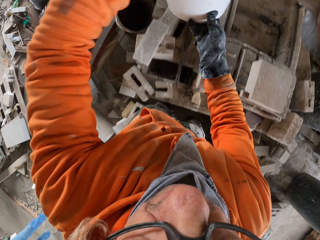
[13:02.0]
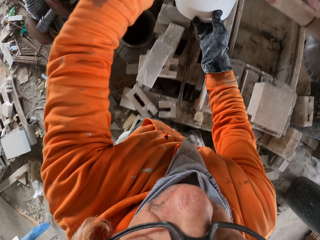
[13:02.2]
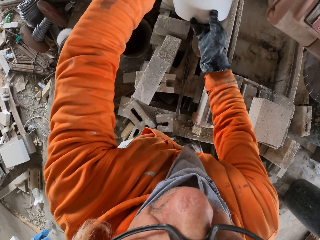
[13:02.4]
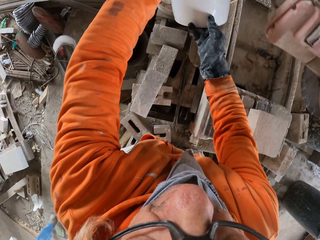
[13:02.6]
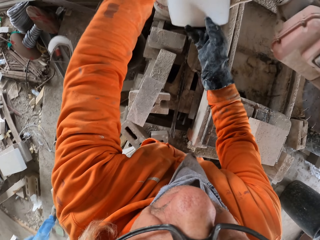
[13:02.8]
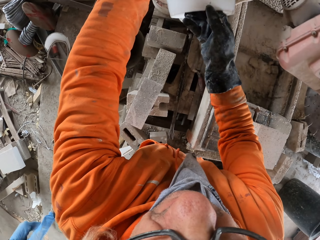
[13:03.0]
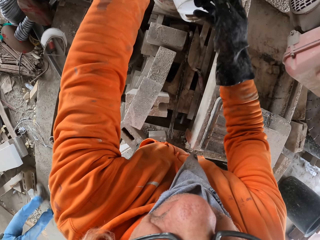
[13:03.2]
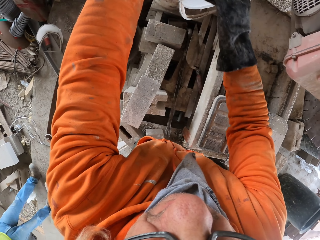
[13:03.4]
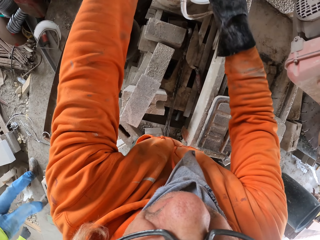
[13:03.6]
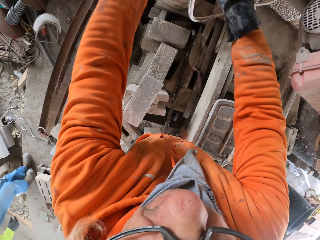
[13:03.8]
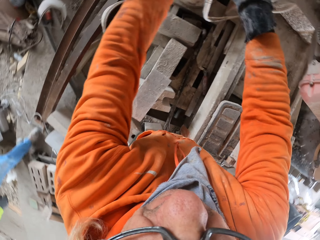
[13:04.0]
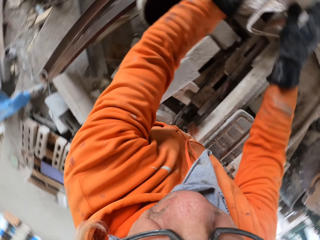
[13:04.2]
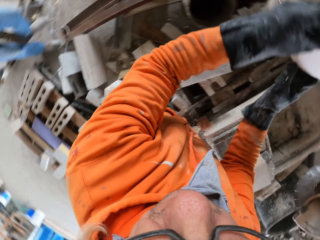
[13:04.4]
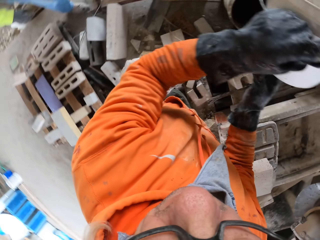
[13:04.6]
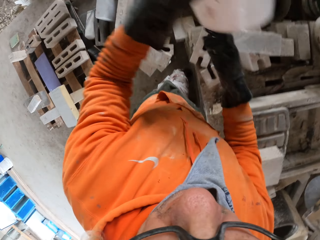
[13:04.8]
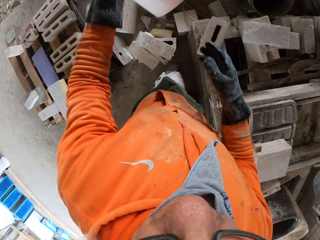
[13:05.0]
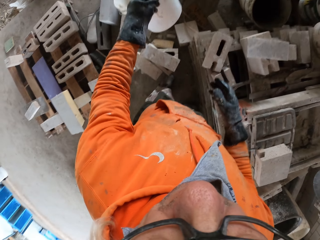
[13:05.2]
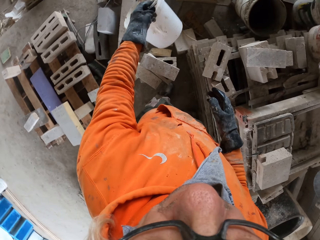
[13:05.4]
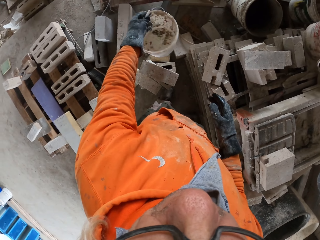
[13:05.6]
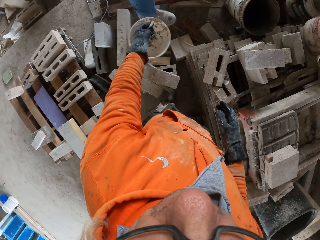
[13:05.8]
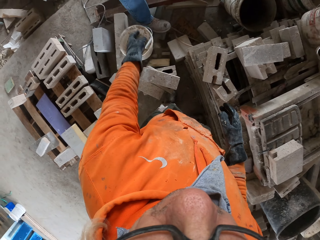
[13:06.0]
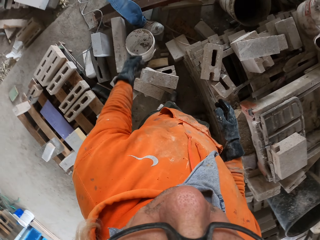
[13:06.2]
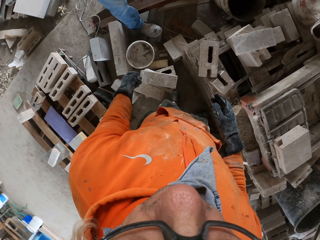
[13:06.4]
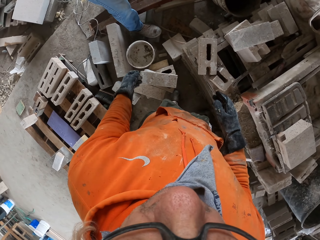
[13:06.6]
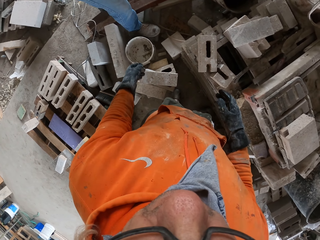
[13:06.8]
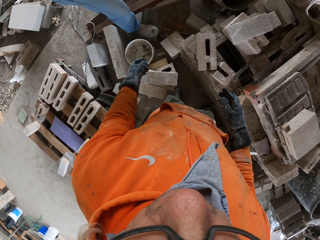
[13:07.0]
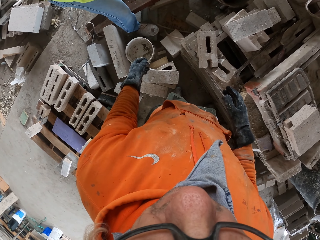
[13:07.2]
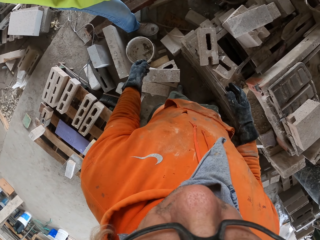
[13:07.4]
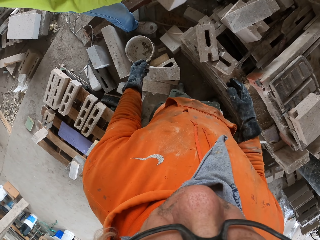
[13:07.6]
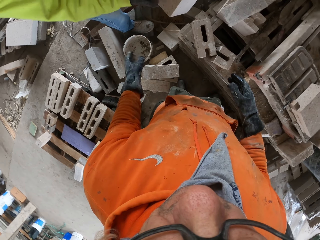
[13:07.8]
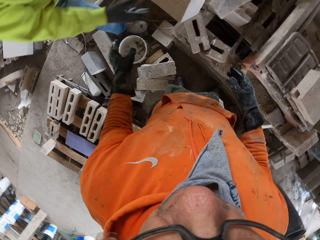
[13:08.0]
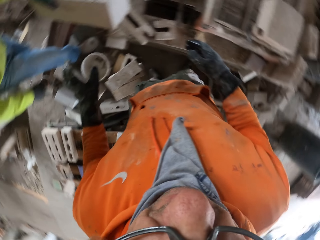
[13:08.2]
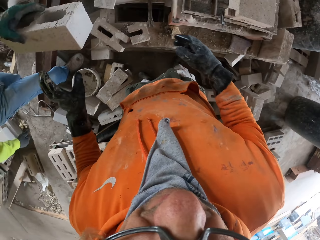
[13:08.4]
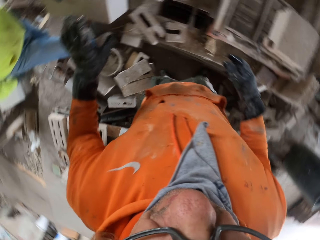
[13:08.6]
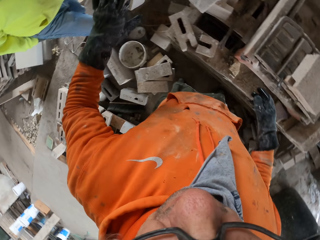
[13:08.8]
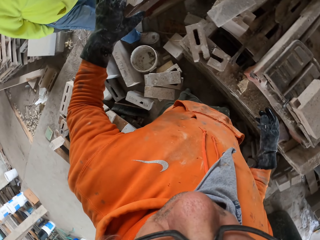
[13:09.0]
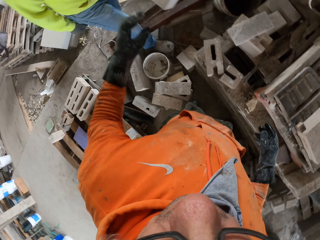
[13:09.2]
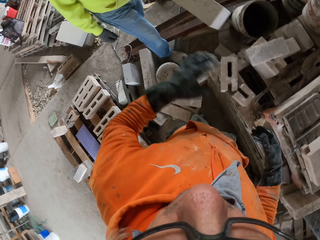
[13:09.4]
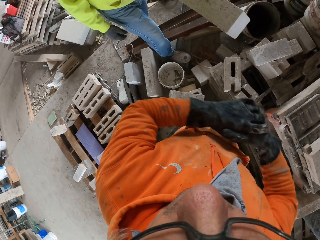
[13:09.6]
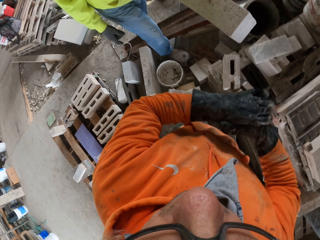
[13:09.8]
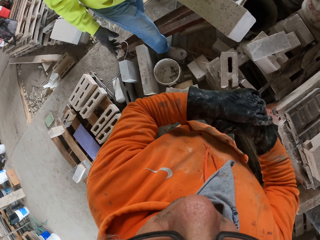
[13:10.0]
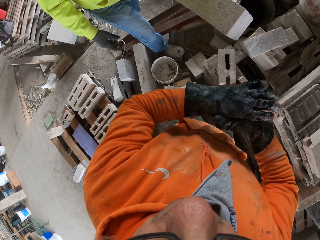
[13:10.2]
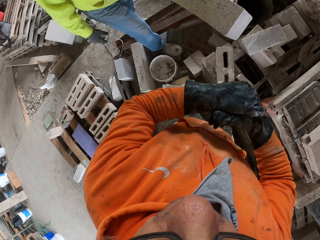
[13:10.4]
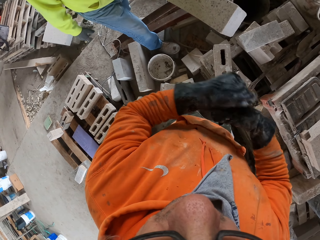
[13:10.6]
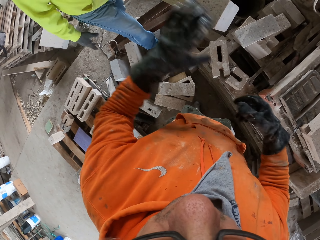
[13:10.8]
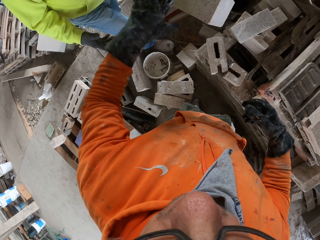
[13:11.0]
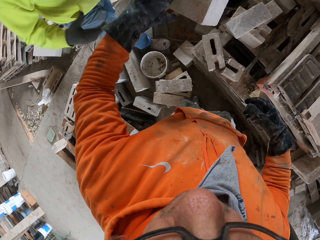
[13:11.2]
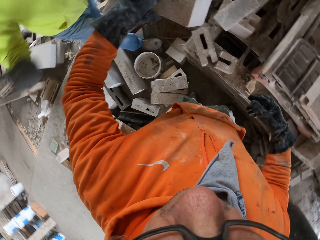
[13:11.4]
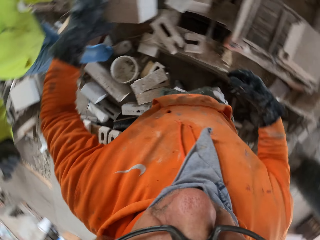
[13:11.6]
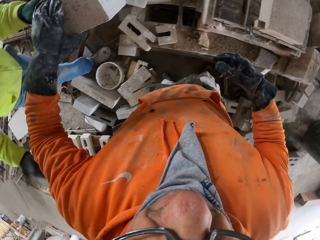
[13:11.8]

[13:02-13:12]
The camera wearer pours water in a bucket. They put down the bucket on the floor. A man gives the camera wearer the bricks. The camera wearer picks up a block from the man.

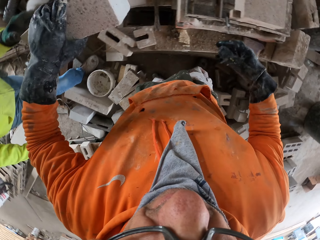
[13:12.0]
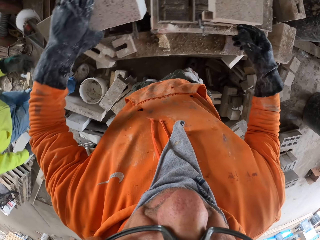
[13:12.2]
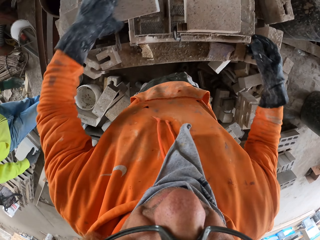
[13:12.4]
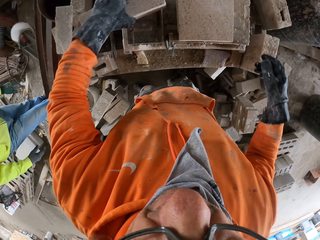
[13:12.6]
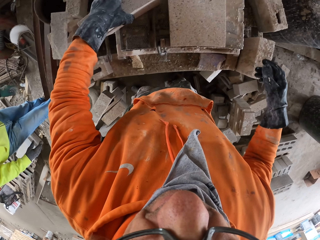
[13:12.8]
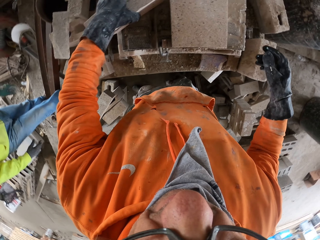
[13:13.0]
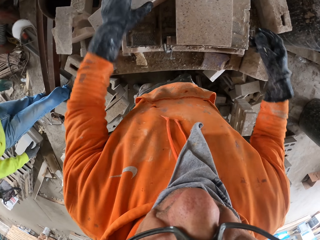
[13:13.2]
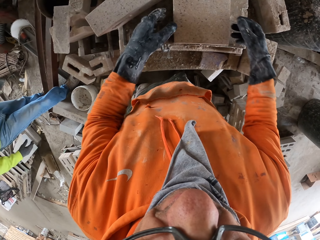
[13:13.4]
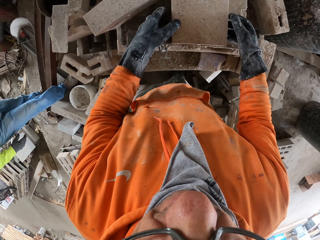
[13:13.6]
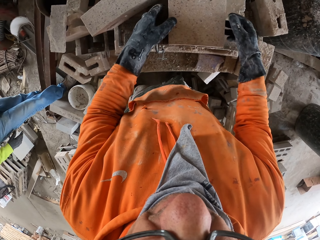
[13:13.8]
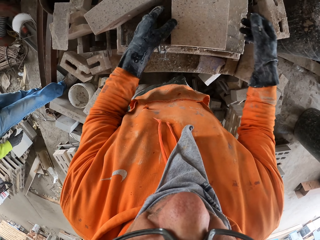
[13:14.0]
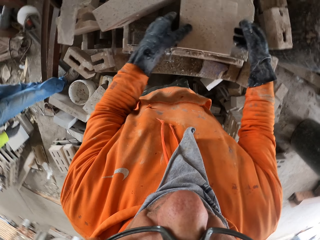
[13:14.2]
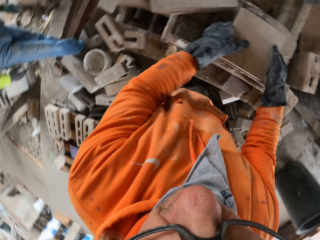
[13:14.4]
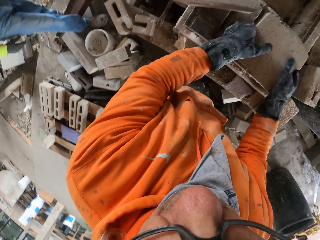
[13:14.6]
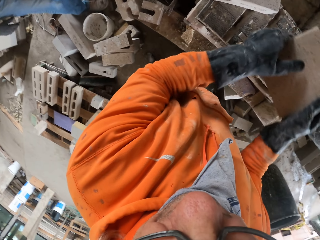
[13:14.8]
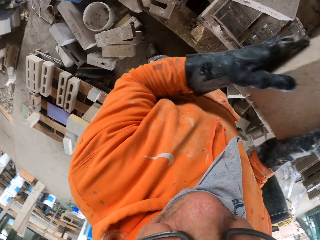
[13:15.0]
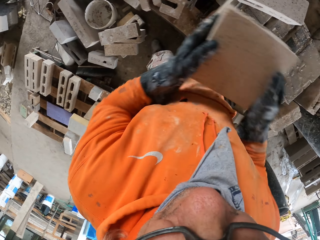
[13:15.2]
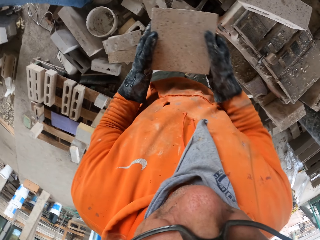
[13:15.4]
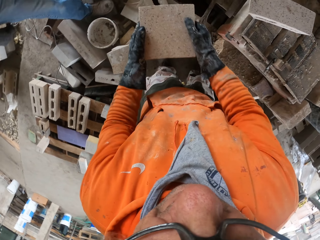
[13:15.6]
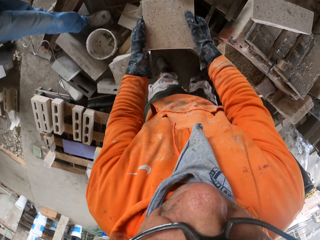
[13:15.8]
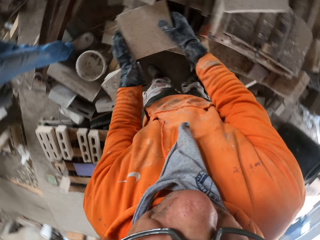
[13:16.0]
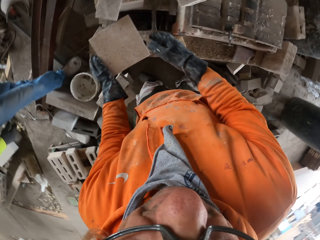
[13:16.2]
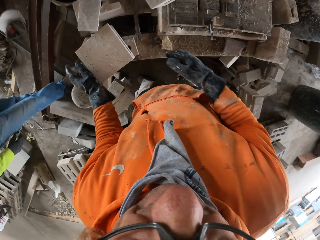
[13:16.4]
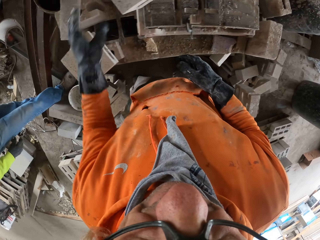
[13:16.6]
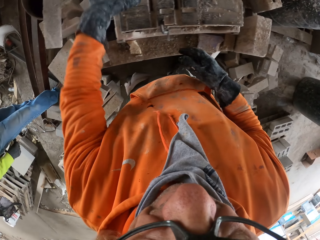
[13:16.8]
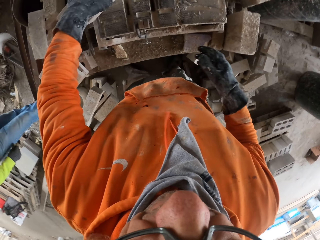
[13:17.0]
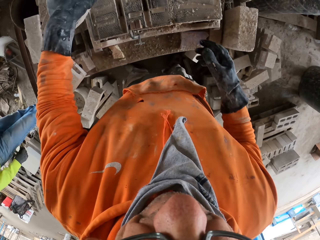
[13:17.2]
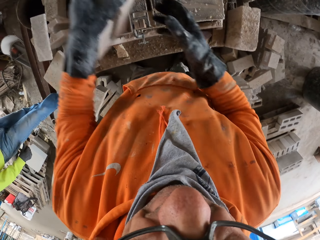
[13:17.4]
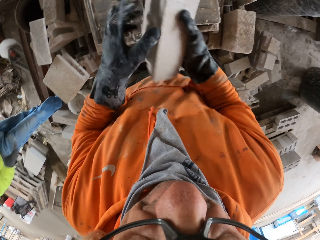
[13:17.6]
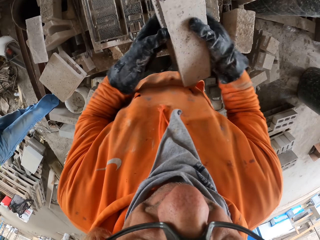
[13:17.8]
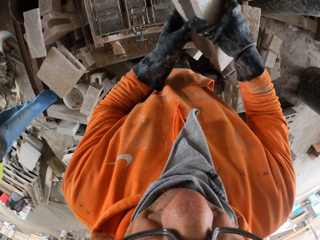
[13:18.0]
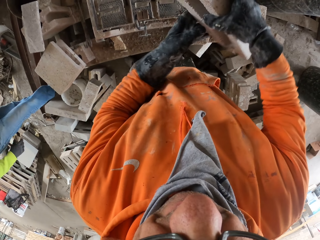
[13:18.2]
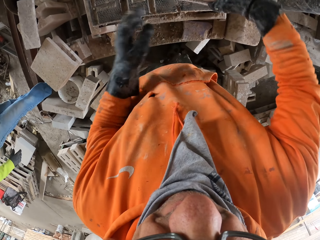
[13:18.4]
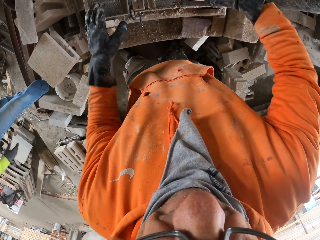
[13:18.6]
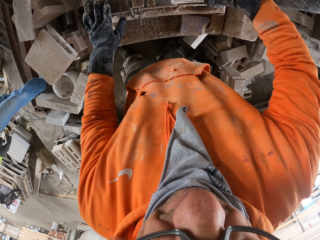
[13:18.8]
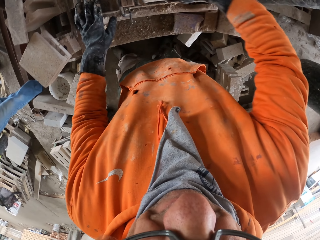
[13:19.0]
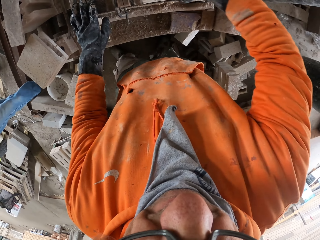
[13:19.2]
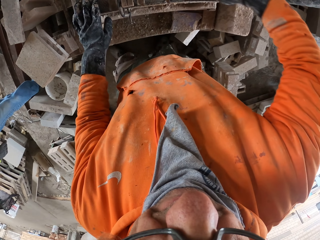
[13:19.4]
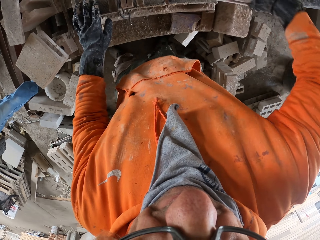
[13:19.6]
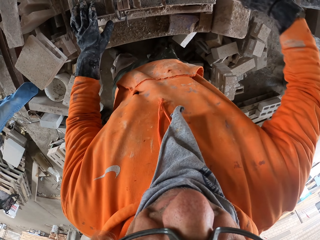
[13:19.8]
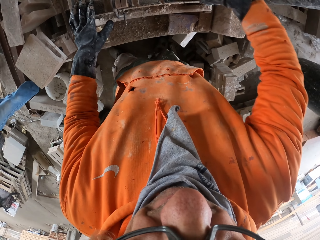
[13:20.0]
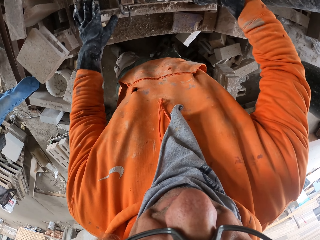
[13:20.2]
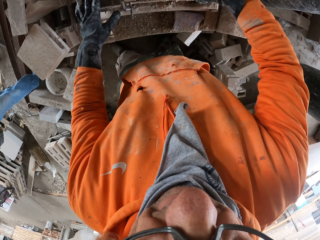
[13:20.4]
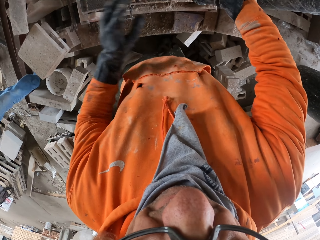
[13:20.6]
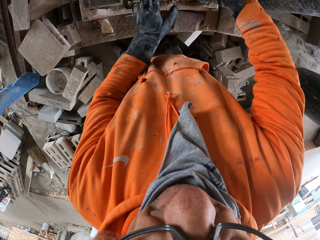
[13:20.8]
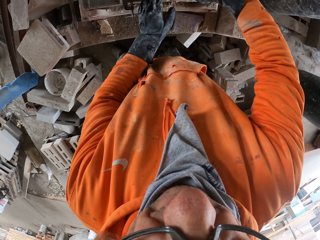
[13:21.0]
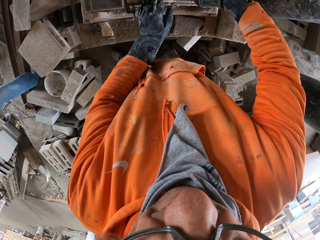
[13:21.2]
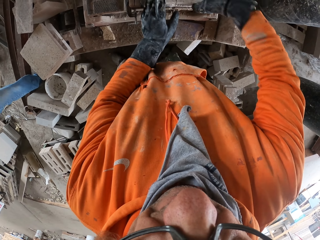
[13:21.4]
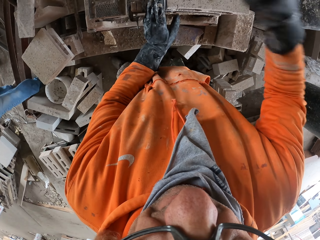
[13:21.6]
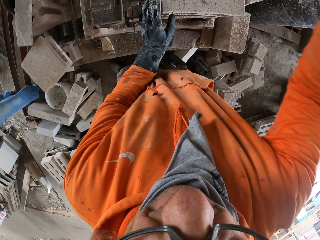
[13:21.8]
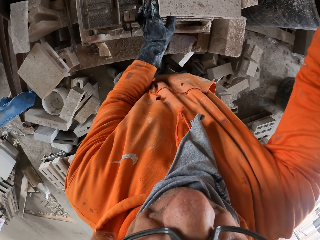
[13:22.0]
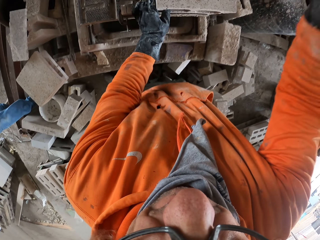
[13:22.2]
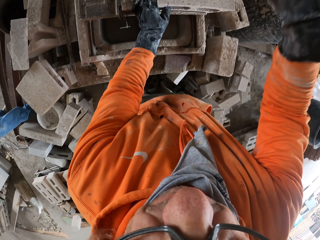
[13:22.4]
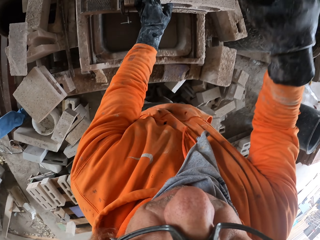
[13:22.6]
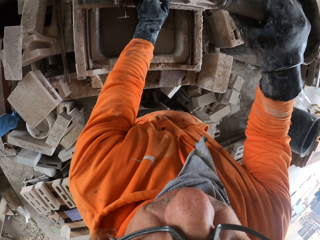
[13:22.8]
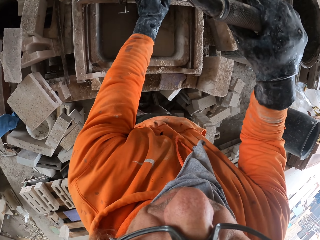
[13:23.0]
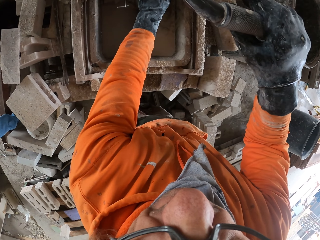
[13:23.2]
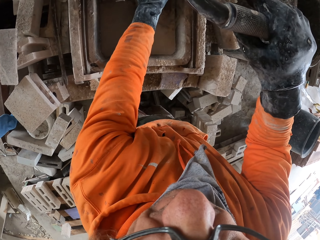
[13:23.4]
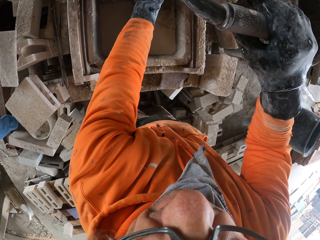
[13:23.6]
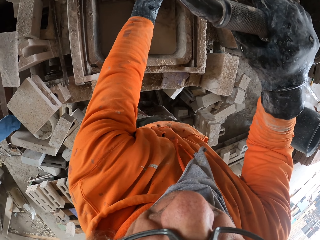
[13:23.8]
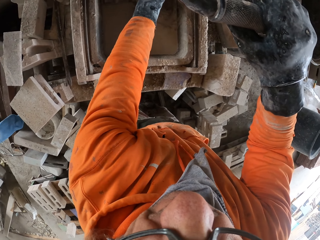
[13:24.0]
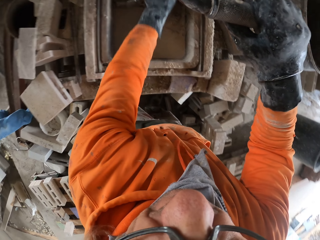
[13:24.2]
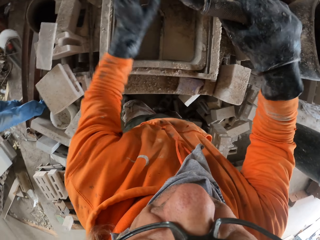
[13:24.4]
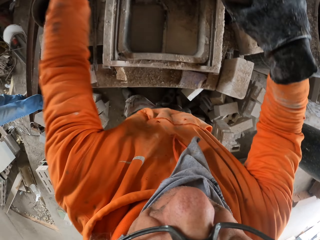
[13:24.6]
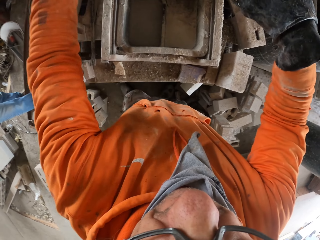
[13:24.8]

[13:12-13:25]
The camera wearer places the bricks on a machine. A man looks around a garage. The camera wearer picks up a block. They move the bricks. They put down the block. They pick up the block. They adjust the block on the machine. They cut the block with the machine.
